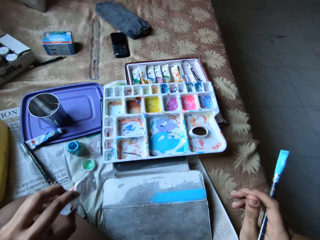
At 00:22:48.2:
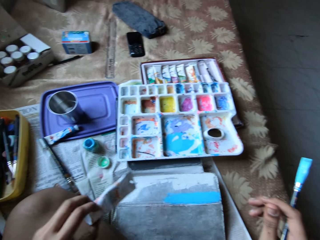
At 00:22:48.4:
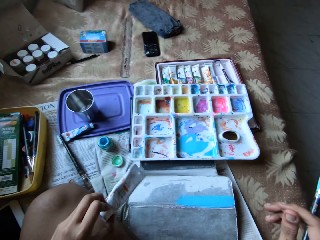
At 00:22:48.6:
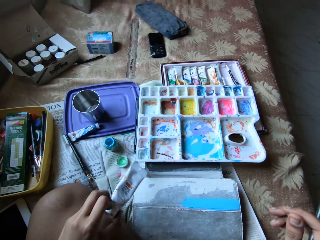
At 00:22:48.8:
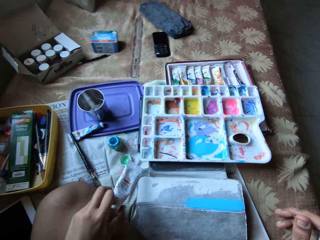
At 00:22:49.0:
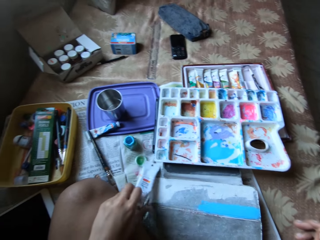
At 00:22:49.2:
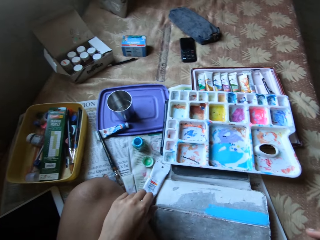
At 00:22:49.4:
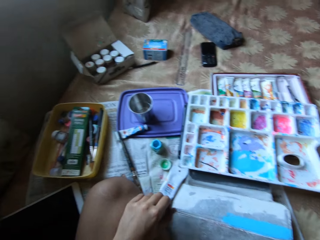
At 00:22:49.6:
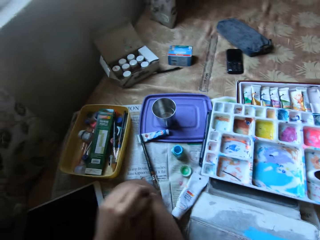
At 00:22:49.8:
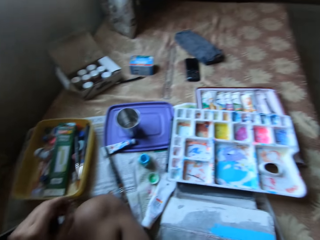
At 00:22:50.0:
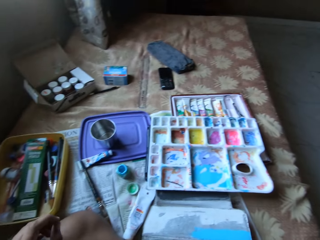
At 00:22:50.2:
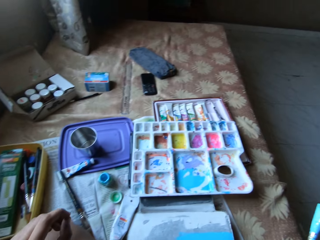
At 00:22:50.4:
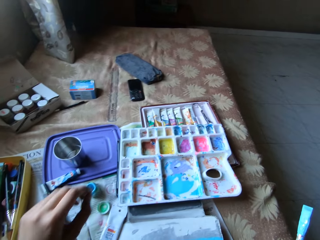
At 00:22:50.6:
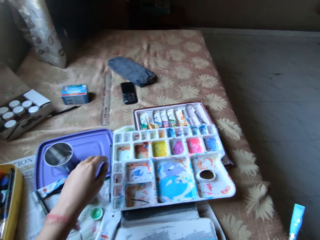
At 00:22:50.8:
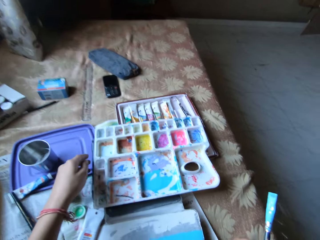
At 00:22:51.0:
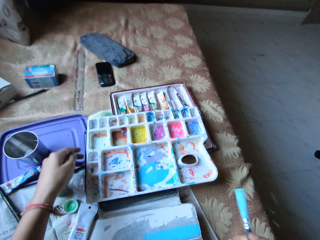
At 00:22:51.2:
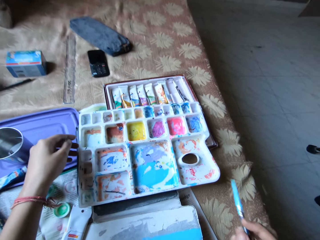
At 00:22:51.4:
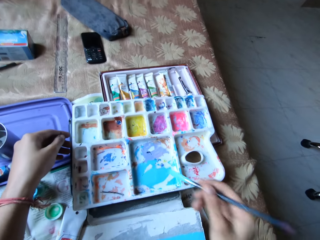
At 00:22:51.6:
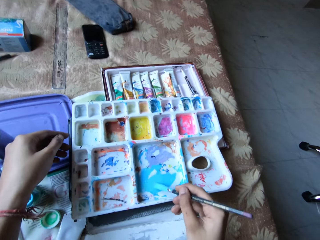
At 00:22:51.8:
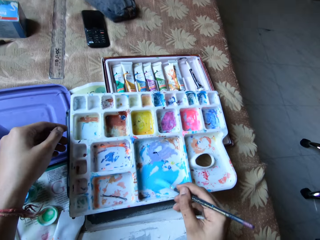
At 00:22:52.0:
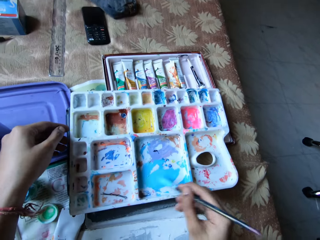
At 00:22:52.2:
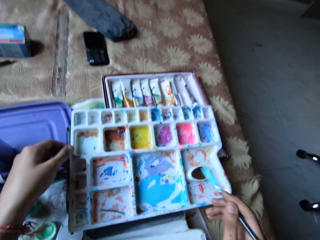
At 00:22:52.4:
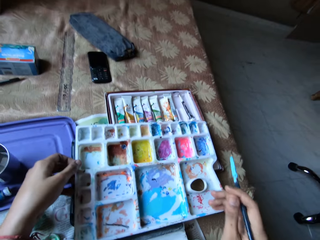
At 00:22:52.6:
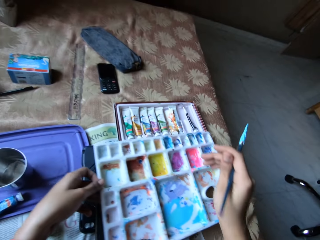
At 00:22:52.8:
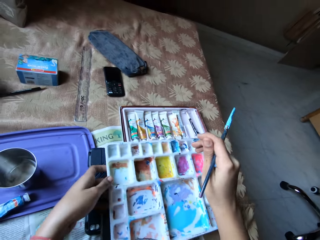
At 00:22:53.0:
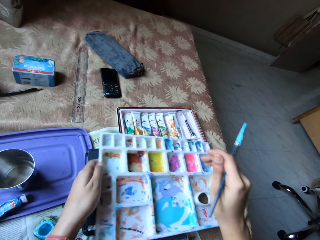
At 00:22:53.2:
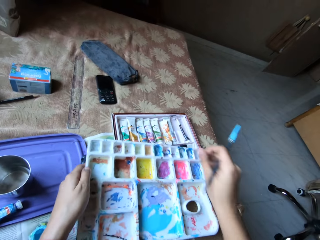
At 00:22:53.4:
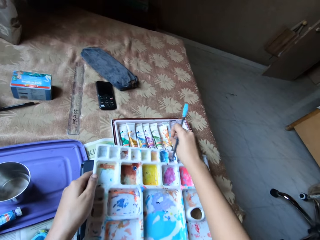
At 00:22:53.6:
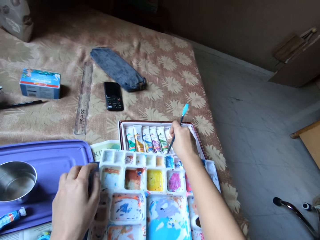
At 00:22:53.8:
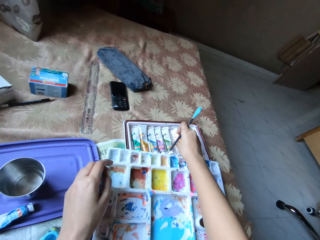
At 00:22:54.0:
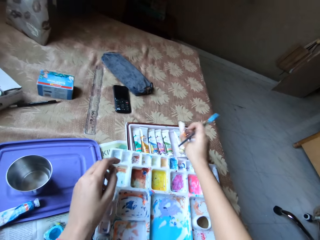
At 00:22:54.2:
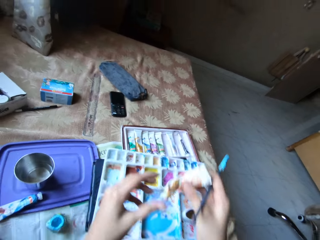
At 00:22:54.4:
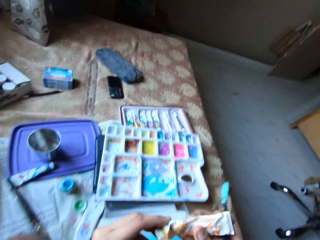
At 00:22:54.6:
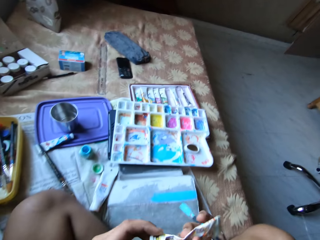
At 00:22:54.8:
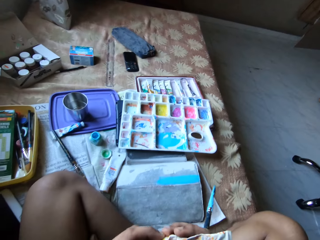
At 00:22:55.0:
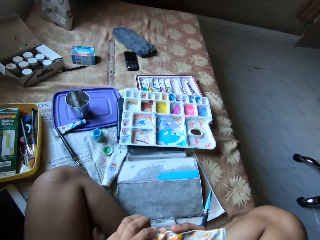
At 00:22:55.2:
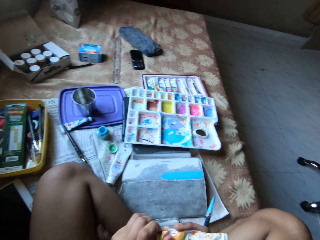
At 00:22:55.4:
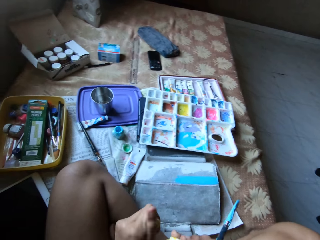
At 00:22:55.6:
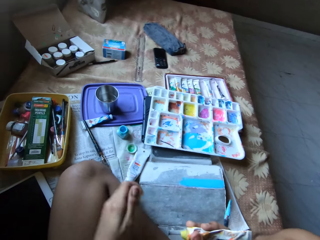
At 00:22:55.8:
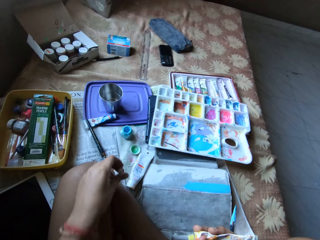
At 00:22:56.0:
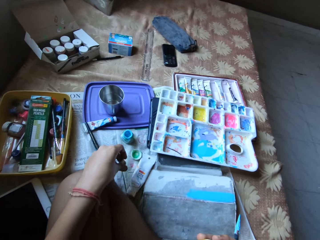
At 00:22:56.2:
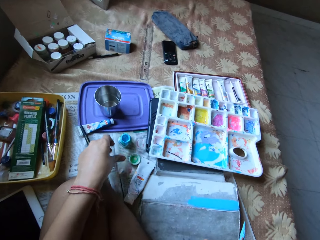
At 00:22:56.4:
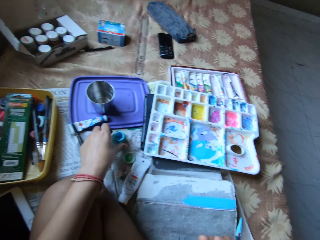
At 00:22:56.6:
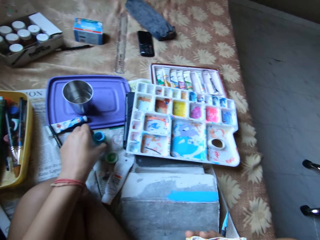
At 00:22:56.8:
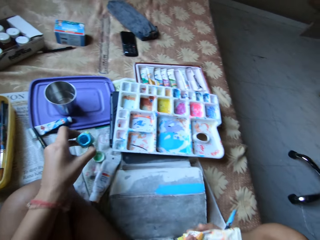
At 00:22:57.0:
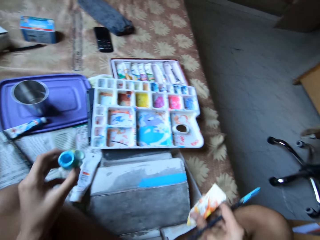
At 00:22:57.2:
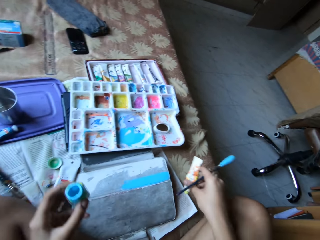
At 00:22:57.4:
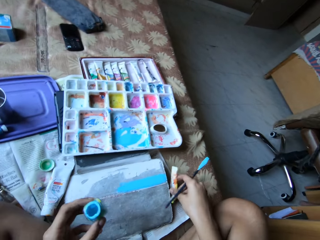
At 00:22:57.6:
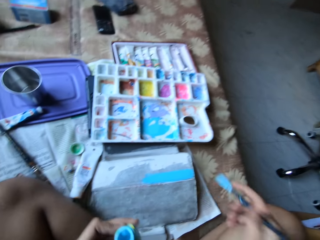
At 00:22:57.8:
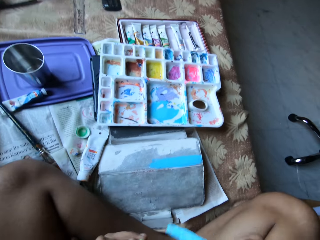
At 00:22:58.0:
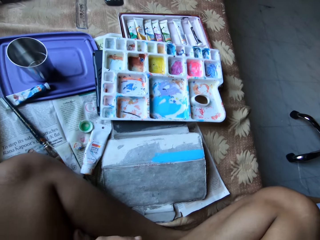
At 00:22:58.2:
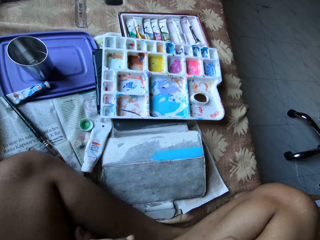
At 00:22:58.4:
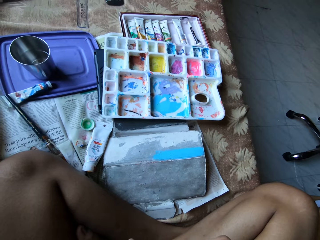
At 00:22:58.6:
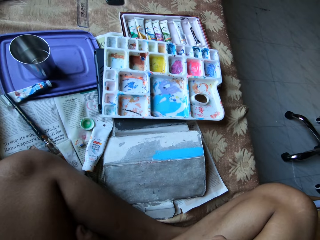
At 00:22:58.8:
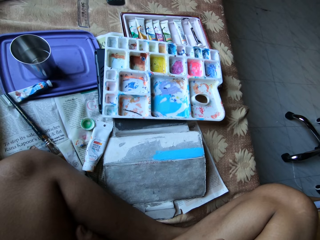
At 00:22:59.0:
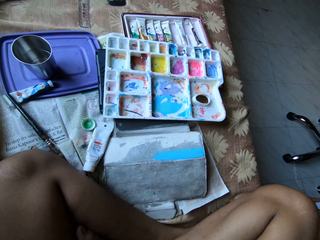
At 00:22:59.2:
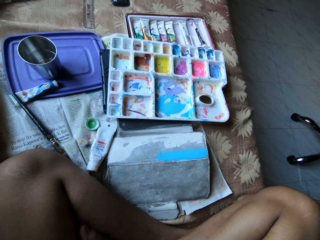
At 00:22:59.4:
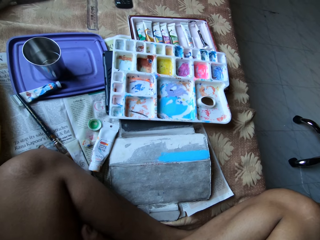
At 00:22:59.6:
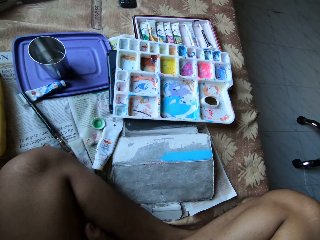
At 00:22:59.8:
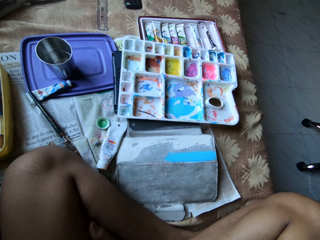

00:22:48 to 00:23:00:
The camera wearer picks a paint tube from the bed with her left hand. She drops the paint tube on the bed with her left hand. She mixes paint in the paint palette with the paint brush in her right hand. She picks paint with the brush. She adjusts the paint palette with her left hand. She picks a paint tube from a paint tube set on the bed with her right hand. She holds the paint tube with both hands. She opens the paint tube with her left hand. She drops the paint tube cap on the bed with her left hand. She picks the paint bottle from the bed with her left hand. She drops the paint tube on the bed with her right hand.

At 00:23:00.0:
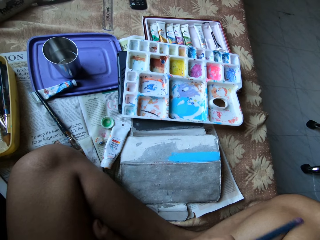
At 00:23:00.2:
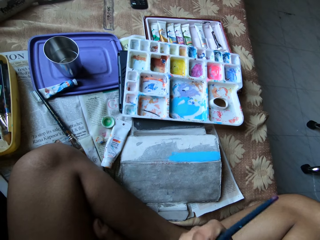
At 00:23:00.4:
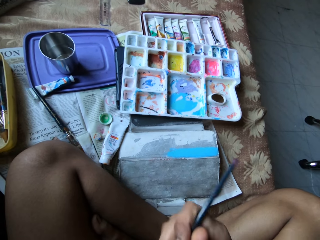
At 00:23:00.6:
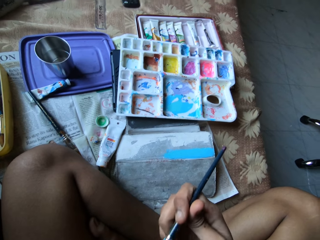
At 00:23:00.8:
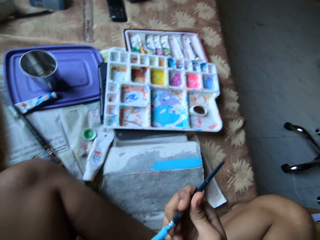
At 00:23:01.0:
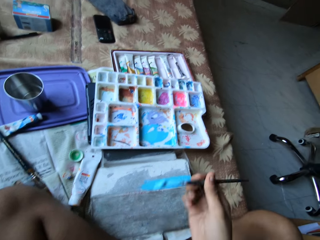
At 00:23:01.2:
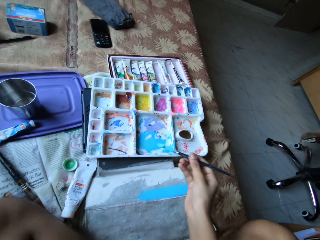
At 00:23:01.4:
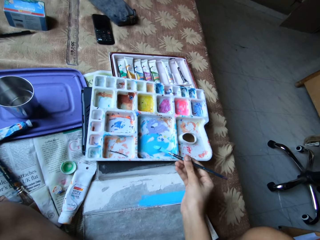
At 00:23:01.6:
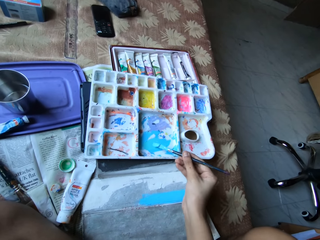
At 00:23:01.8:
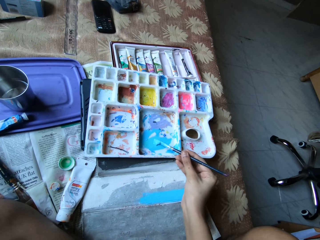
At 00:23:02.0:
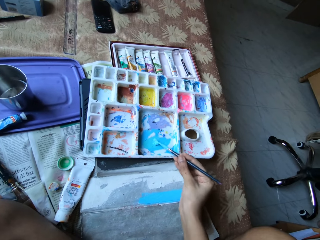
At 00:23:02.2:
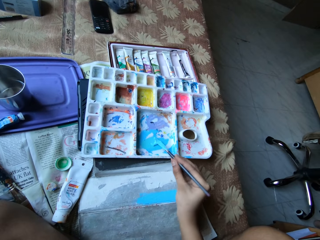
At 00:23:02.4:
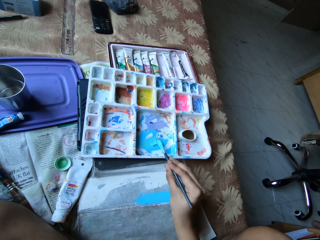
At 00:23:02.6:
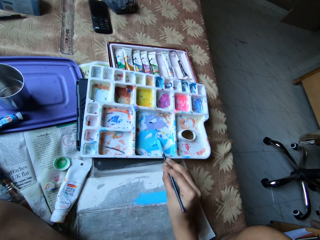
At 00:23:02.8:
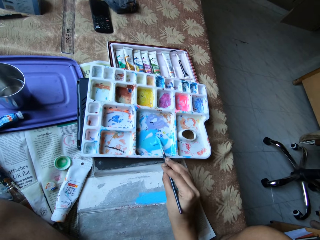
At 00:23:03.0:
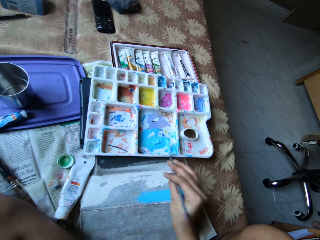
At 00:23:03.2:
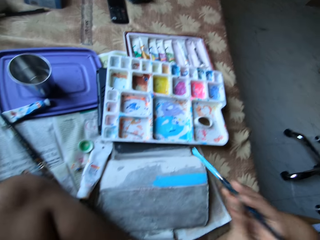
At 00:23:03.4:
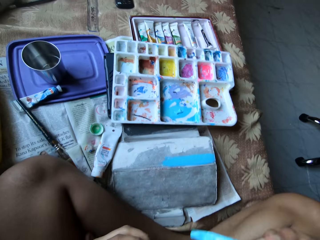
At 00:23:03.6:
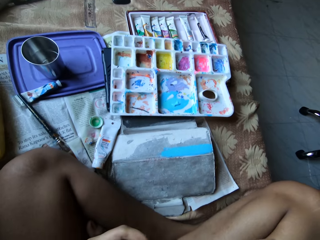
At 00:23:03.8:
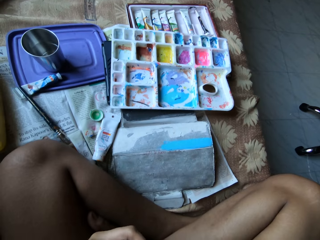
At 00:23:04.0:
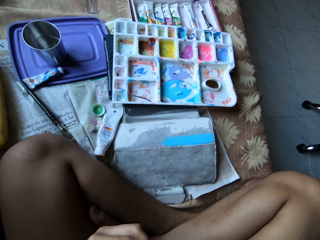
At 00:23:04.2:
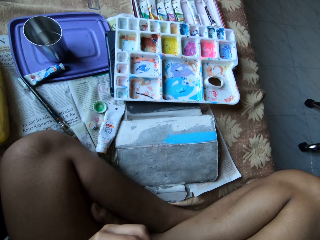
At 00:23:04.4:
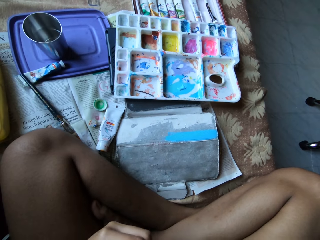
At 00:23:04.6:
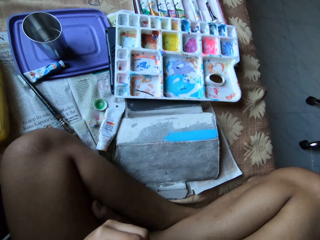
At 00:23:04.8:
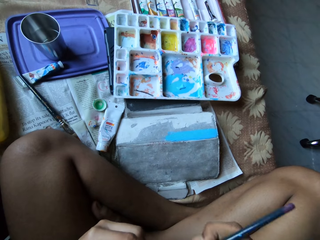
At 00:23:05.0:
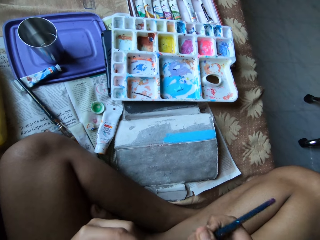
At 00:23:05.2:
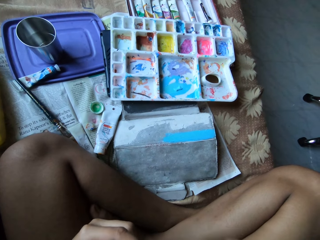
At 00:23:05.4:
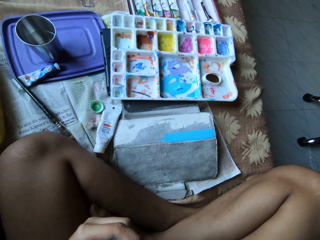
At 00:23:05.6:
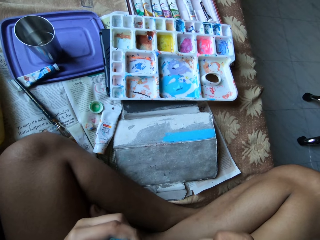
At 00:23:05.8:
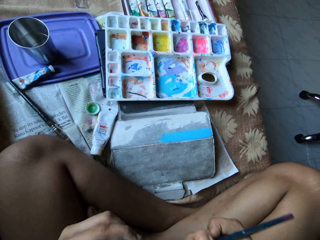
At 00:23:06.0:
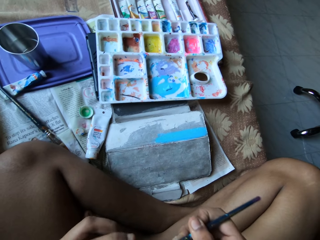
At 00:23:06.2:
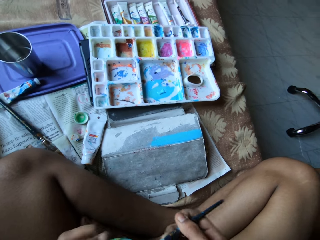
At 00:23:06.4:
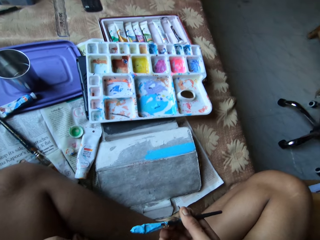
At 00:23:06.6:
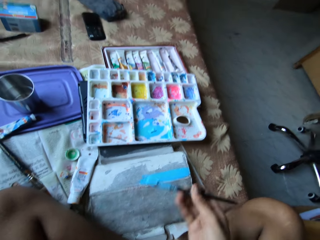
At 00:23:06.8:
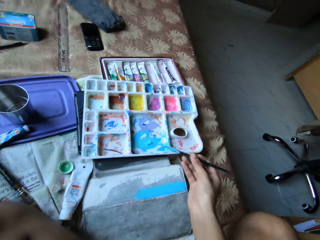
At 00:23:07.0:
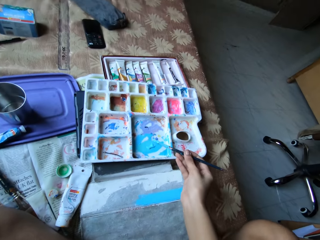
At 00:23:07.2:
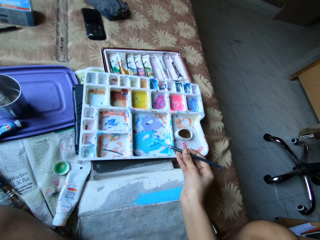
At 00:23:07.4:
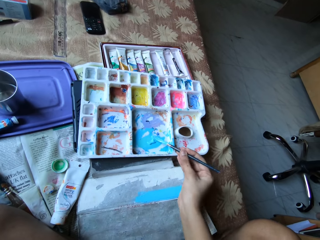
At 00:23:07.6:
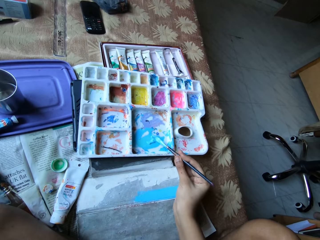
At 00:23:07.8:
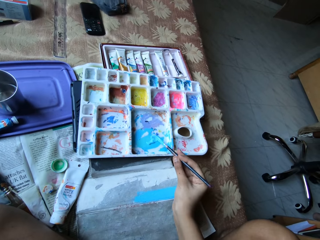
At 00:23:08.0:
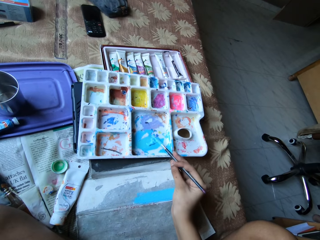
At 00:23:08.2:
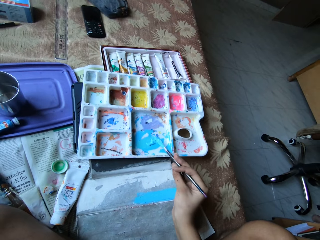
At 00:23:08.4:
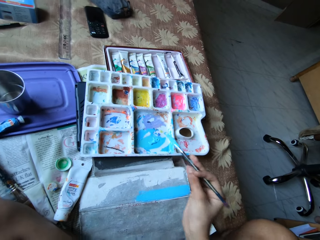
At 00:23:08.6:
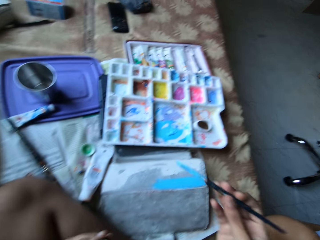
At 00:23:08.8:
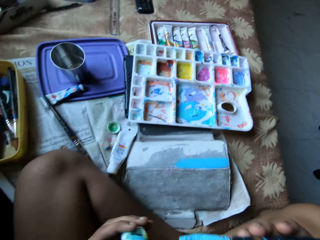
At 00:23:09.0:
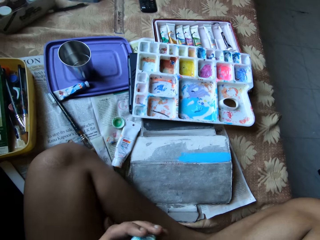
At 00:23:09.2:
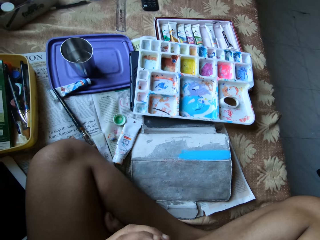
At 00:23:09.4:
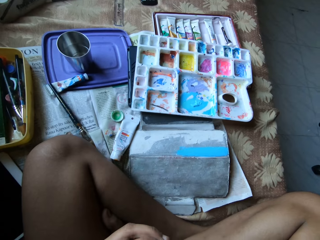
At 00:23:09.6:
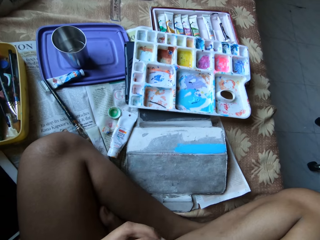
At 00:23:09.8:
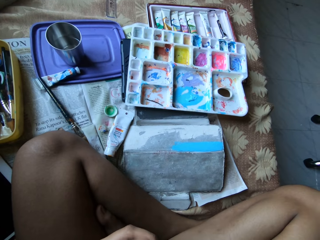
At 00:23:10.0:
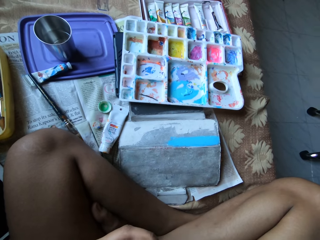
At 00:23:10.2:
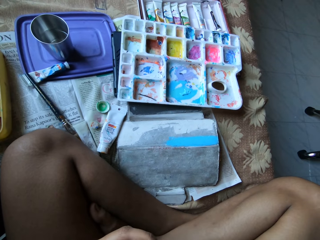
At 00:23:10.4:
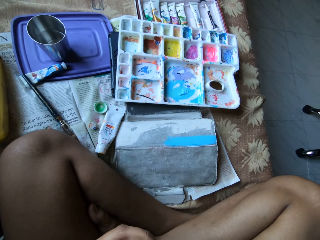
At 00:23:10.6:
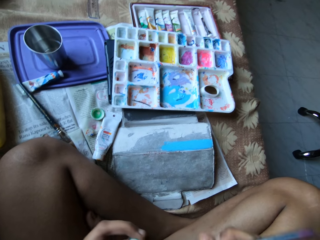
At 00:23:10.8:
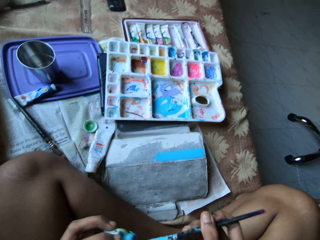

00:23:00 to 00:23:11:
The camera wearer scoops paint from the paint bottle with the paint brush in her right hand. She pours the paint on the paint palette with the paint brush in her right hand. She scoops paint from the paint bottle with the paint brush in her right hand. She pours the paint on the paint palette with the paint brush in her right hand.
